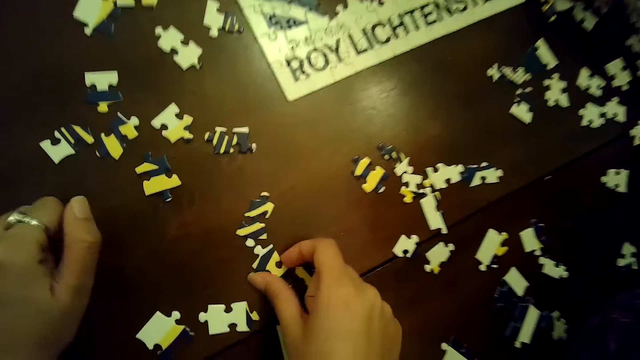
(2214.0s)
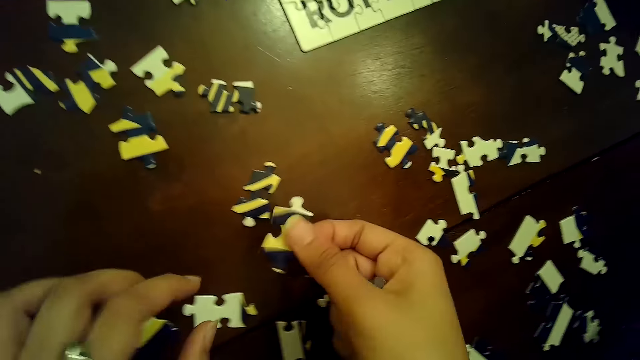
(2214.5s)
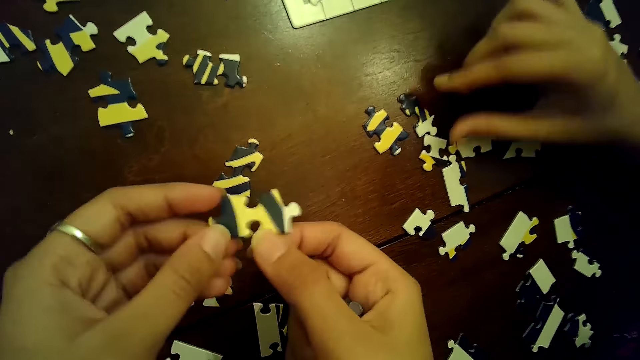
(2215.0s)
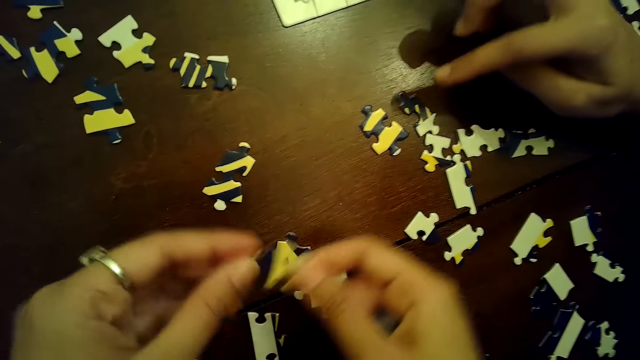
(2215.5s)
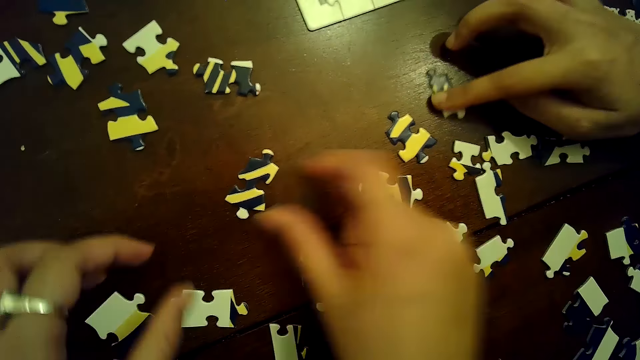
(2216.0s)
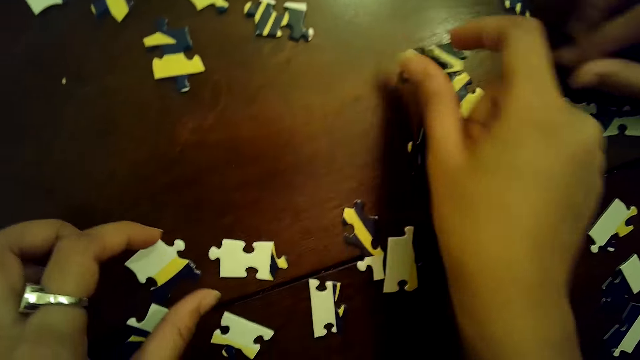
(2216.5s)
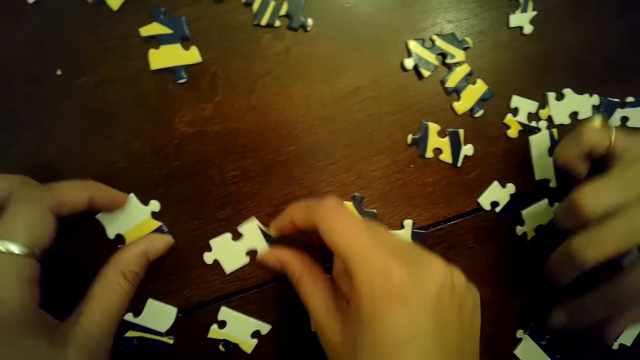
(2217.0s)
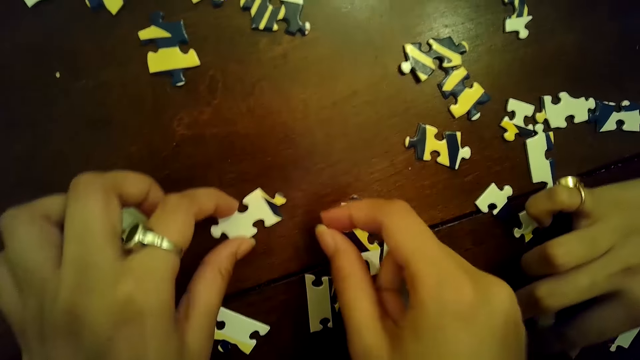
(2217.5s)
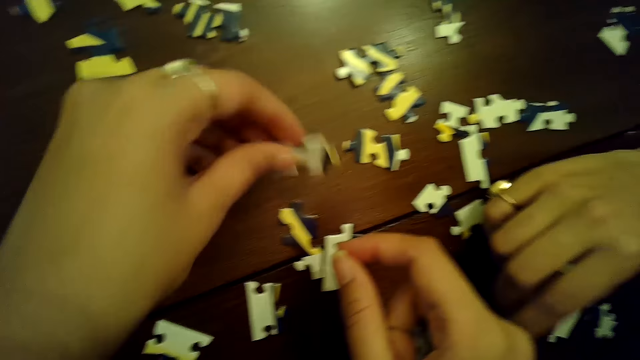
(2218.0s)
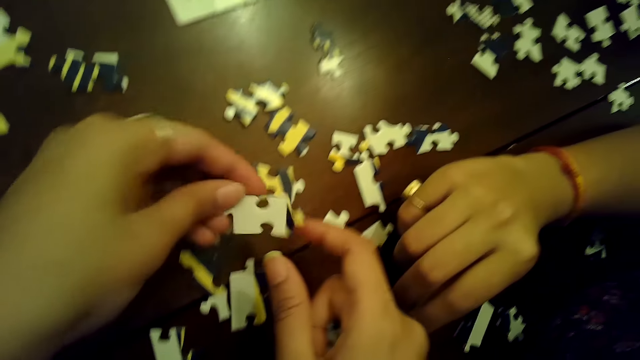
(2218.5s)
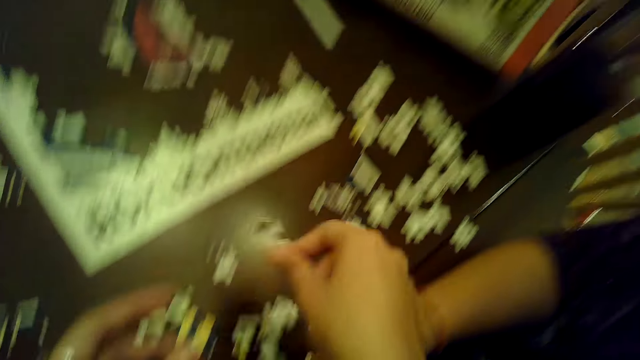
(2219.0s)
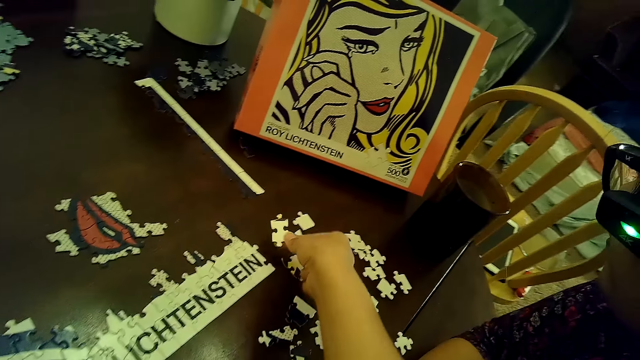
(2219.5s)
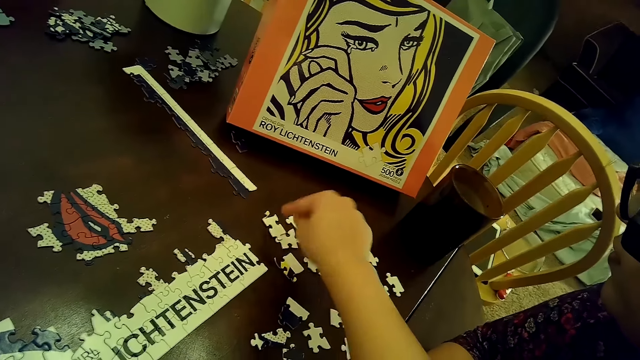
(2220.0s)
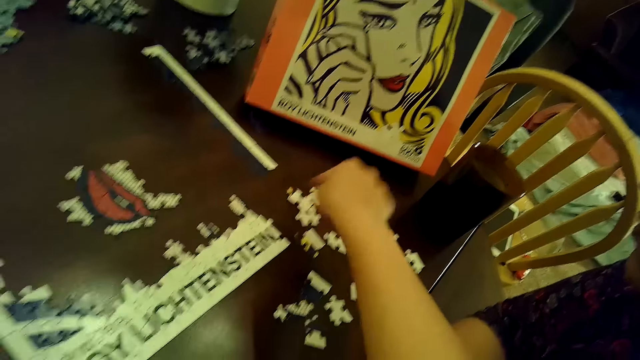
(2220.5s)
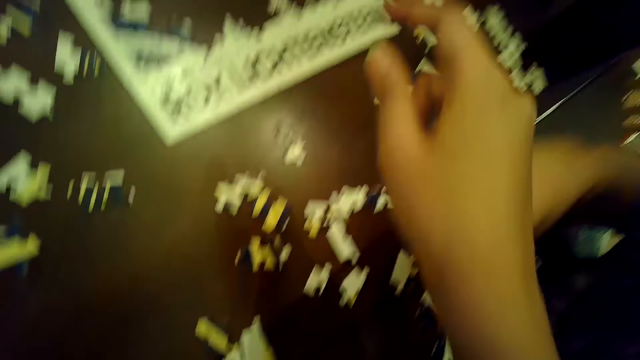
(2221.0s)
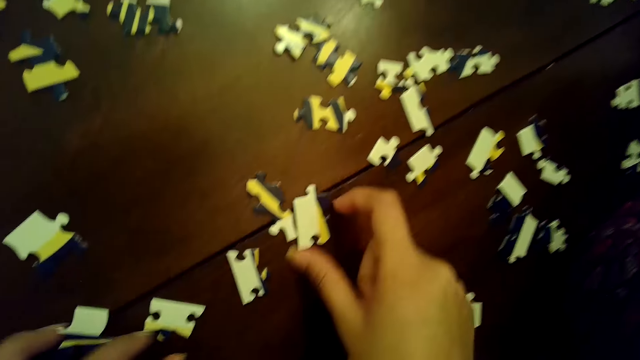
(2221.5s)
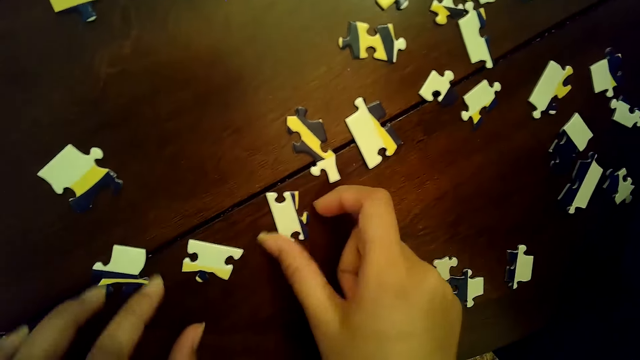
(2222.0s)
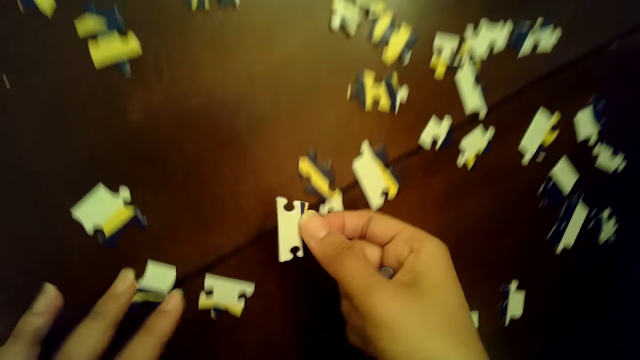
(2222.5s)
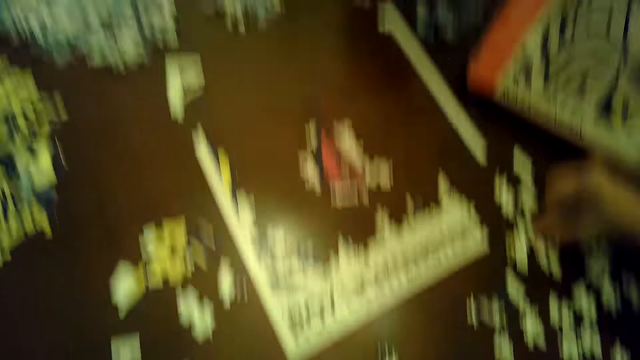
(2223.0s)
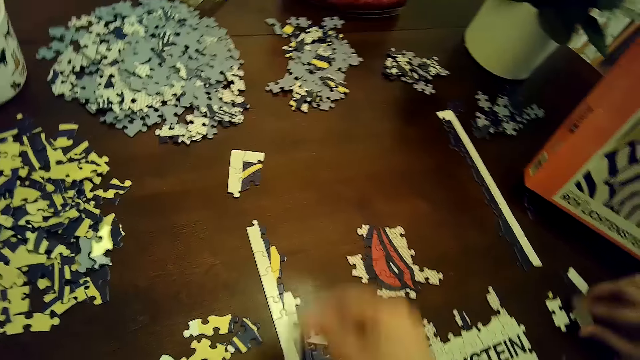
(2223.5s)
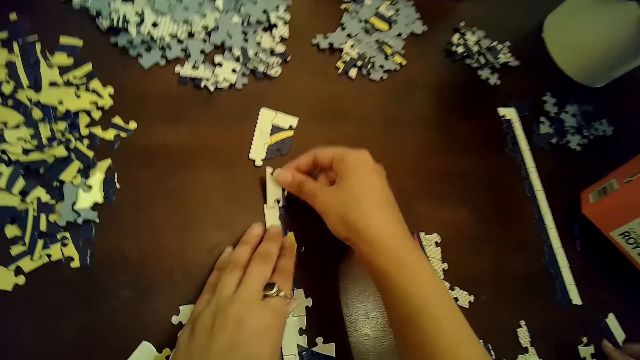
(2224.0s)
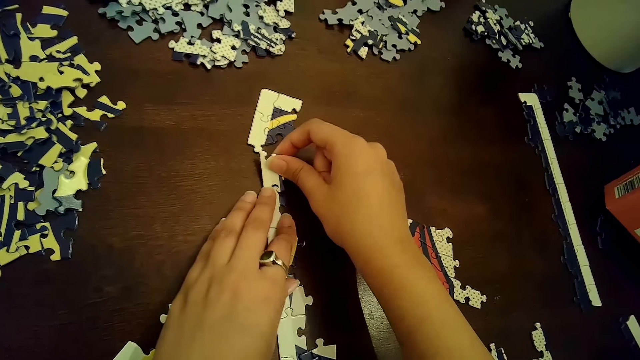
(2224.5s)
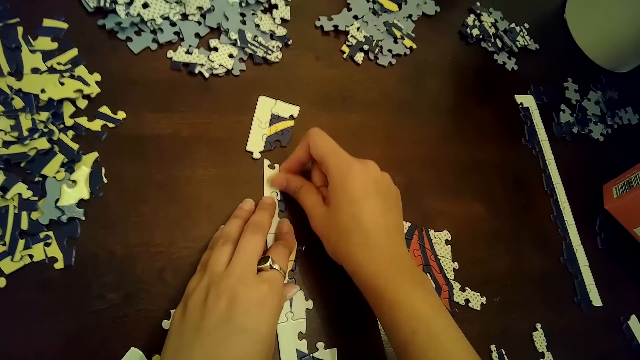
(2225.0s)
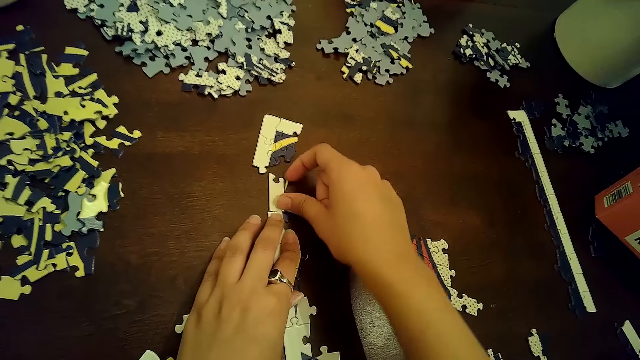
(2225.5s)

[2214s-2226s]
The camera wearer places the puzzle piece on the table with her right hand. A woman places the puzzle piece on the table with her right hand. The camera wearer picks a puzzle piece from the table with her right hand. She holds the puzzle piece with both hands. She places the puzzle piece on the table with her right hand. The woman moves a puzzle piece with her right hand. The camera wearer moves a puzzle piece with her right hand. She moves a puzzle piece with her left hand. She moves a puzzle piece with her right hand. She picks a puzzle piece from the table with her left hand. She holds the puzzle piece with both hands. She places the puzzle piece on the table with her right hand. She moves a puzzle piece with her right hand. She moves a puzzle piece with her right hand again. She picks a puzzle piece from the table with her right hand. She holds the puzzle piece with both hands. She places the puzzle piece on the puzzle with her right hand.

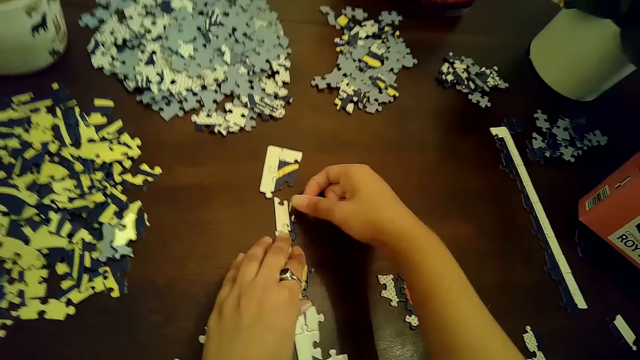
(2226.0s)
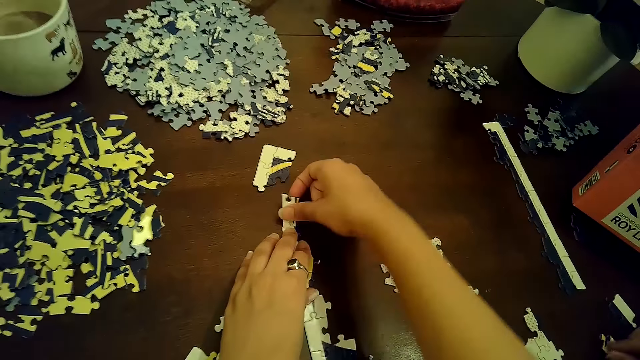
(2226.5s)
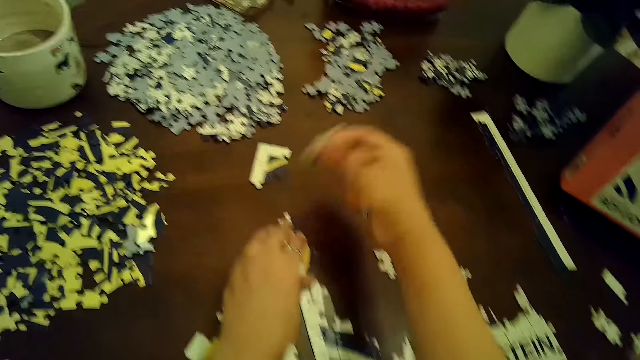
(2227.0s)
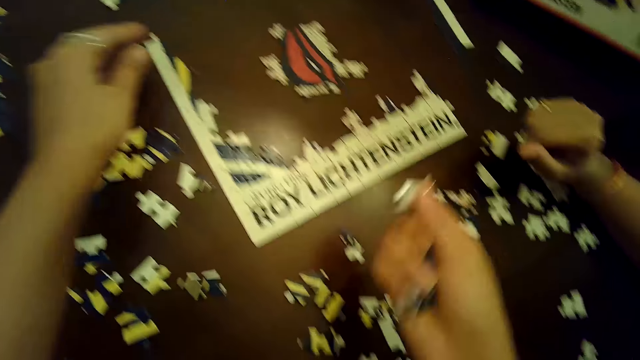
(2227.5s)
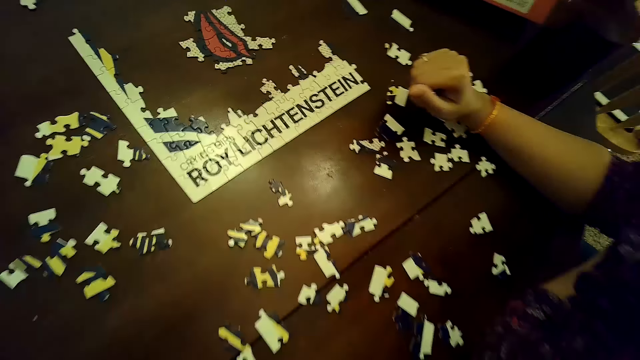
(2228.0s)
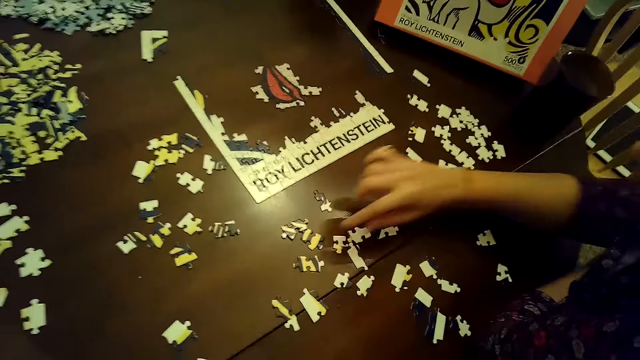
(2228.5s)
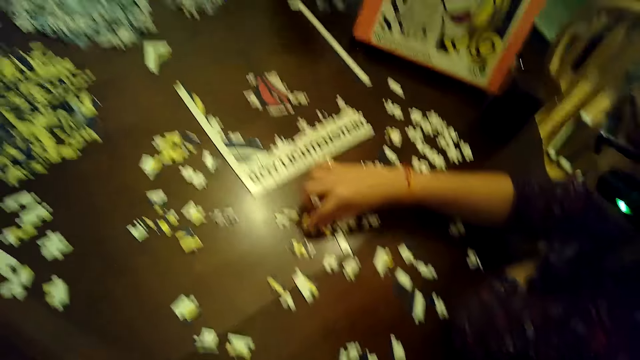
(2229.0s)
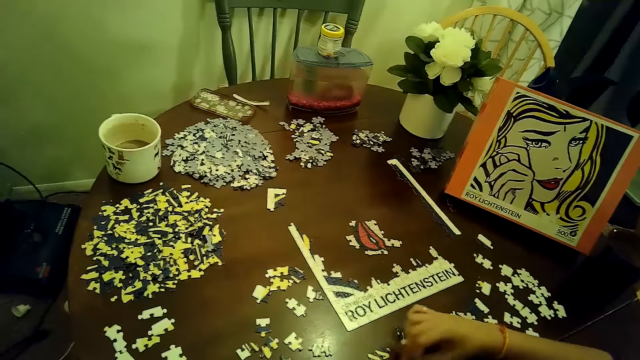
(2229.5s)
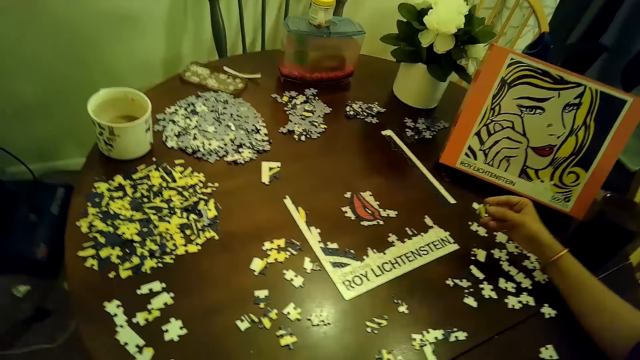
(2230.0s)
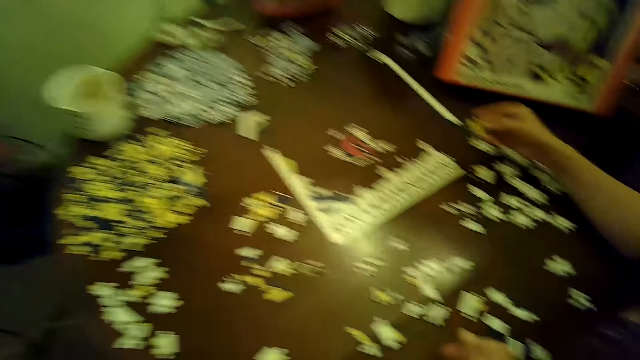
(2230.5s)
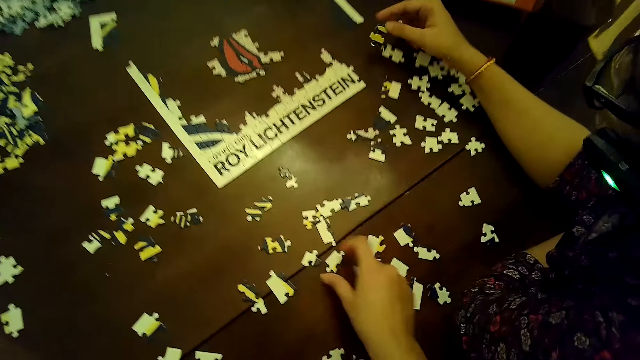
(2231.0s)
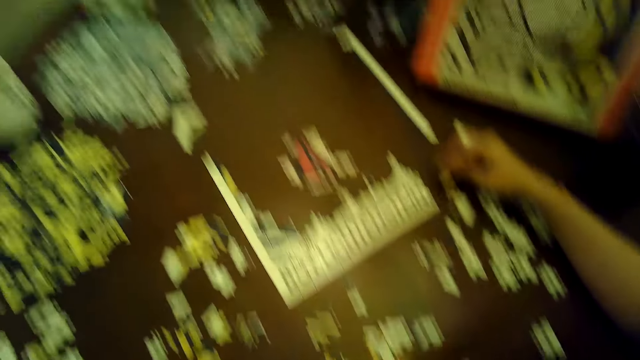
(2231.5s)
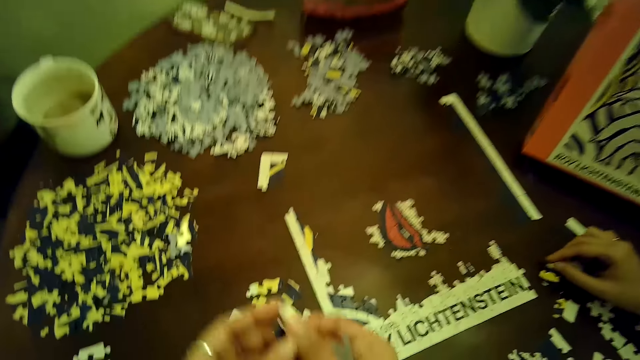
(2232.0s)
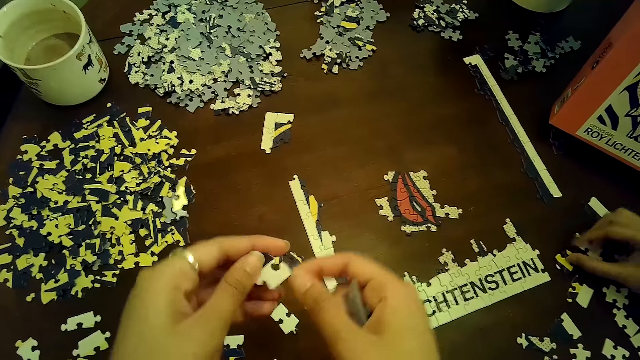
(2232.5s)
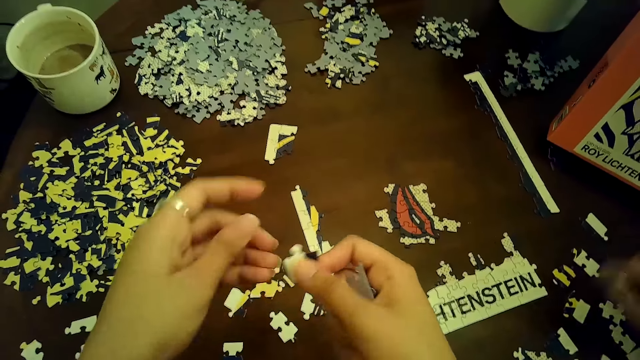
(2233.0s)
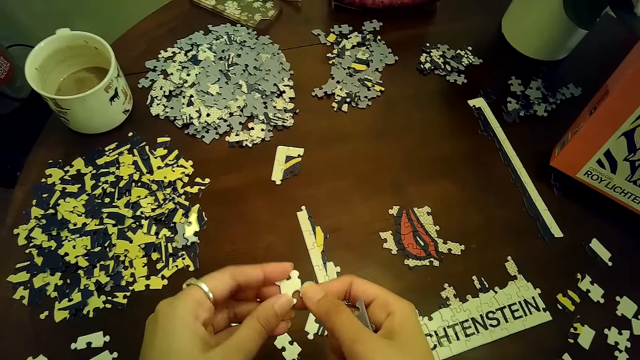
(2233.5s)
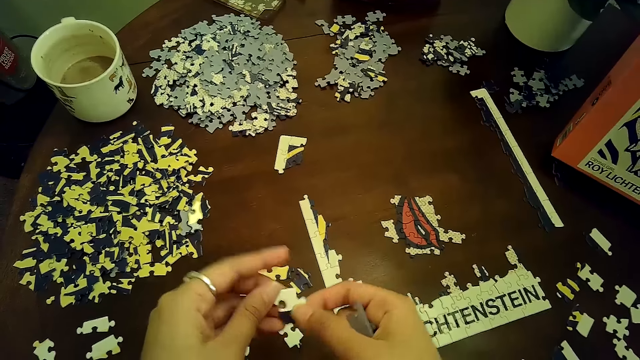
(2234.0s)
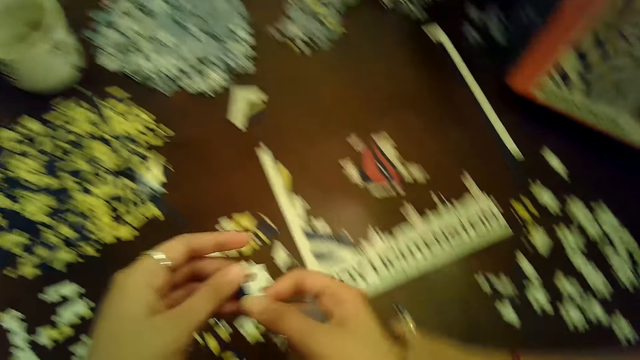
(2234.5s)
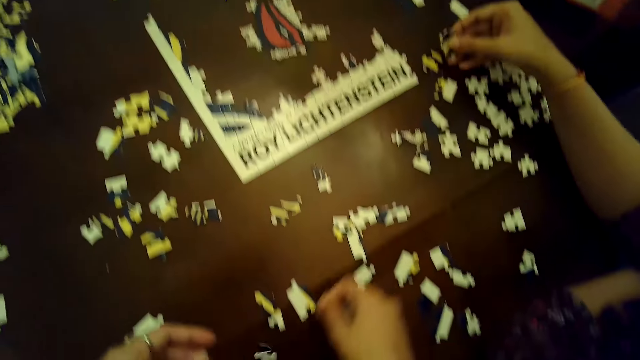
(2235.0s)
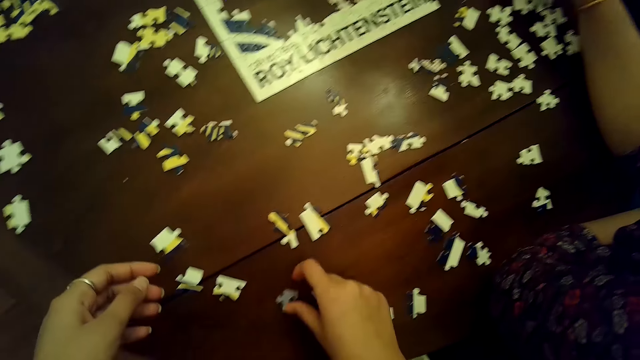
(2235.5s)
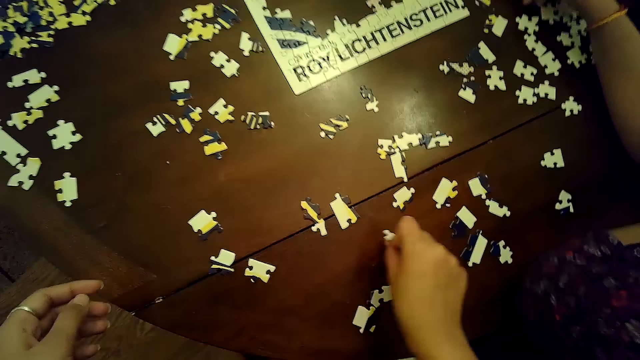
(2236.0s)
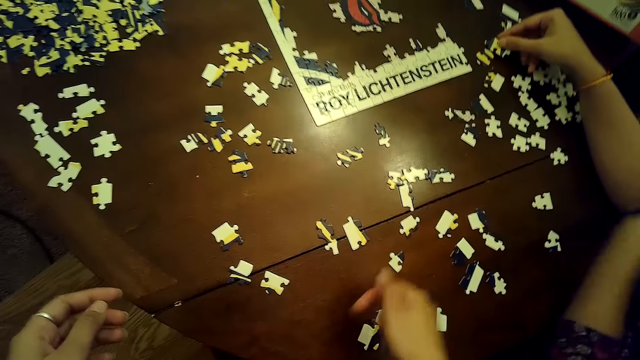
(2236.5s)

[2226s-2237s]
The camera wearer fixes the puzzle pieces. She removes the puzzle piece from the puzzle with her right hand. The woman picks a puzzle piece from the table with her right hand and places the puzzle piece on the table with her right hand. The camera wearer picks a puzzle piece from the table with her right hand. She rotates the puzzle piece with both hands. She looks at the puzzle pieces. The woman picks a puzzle piece from the table with her right hand. The camera wearer places the puzzle piece on the table with her left hand. She moves a puzzle piece with her right hand.
